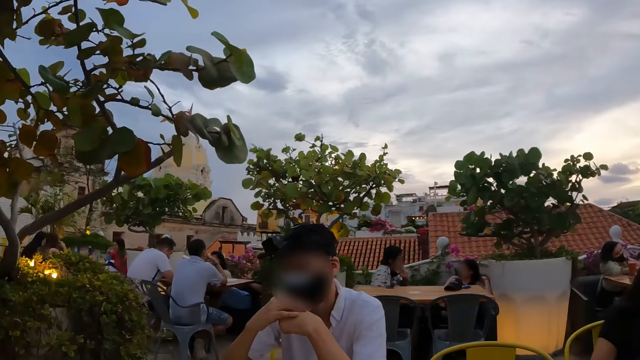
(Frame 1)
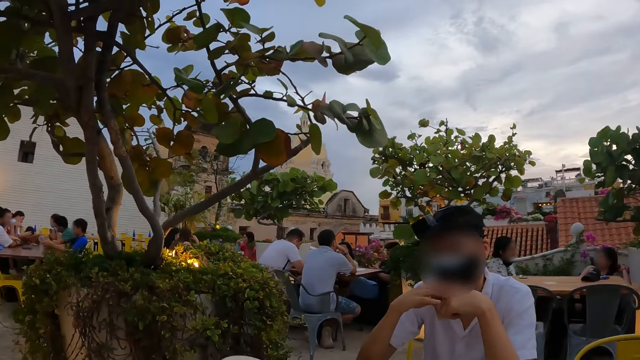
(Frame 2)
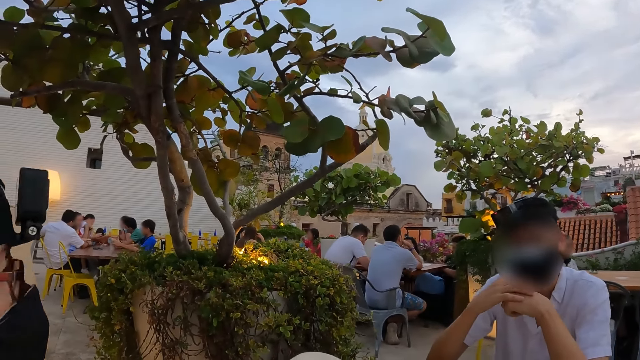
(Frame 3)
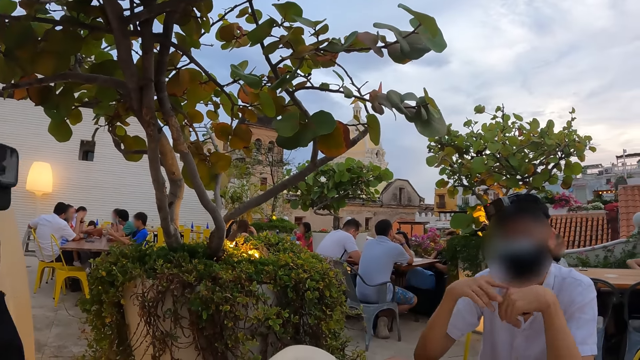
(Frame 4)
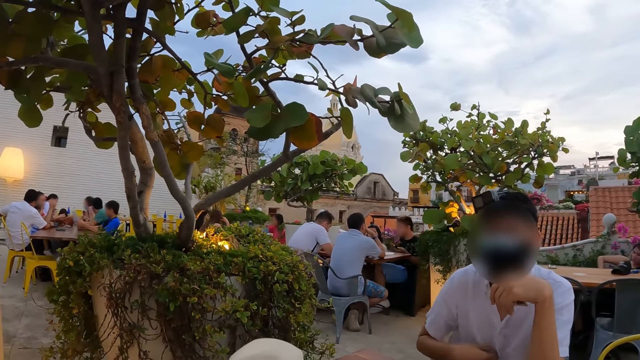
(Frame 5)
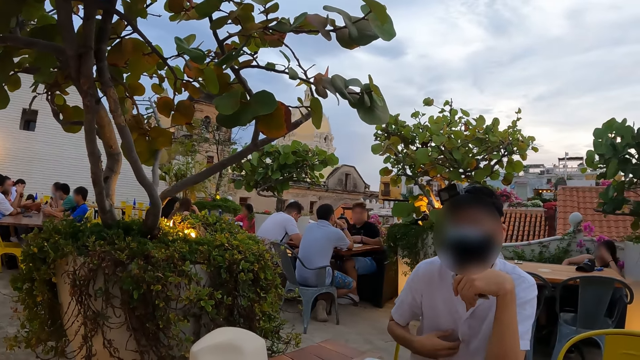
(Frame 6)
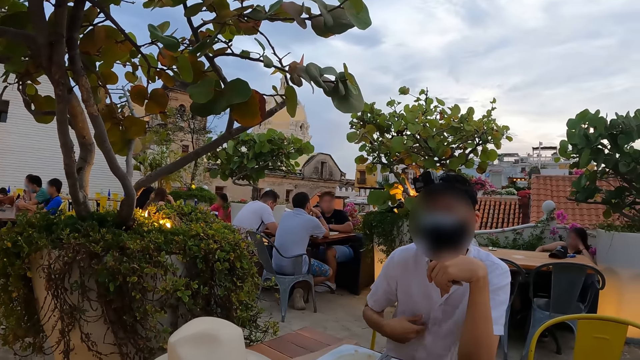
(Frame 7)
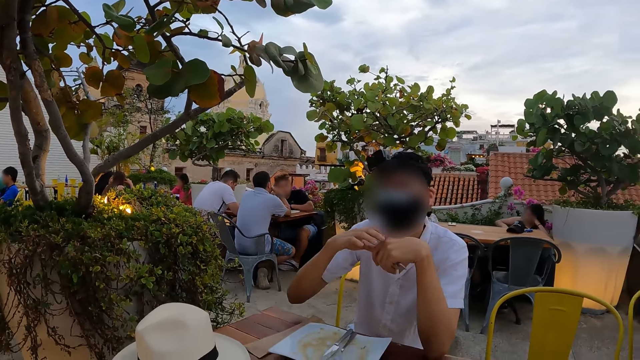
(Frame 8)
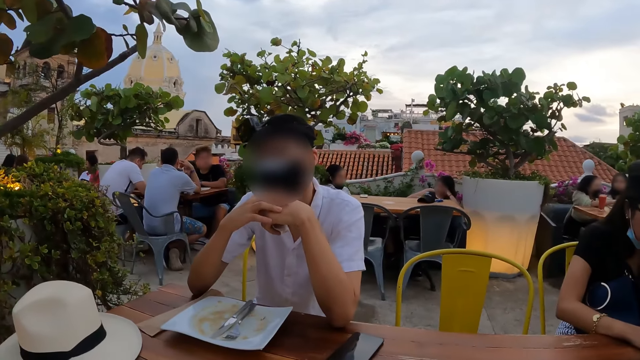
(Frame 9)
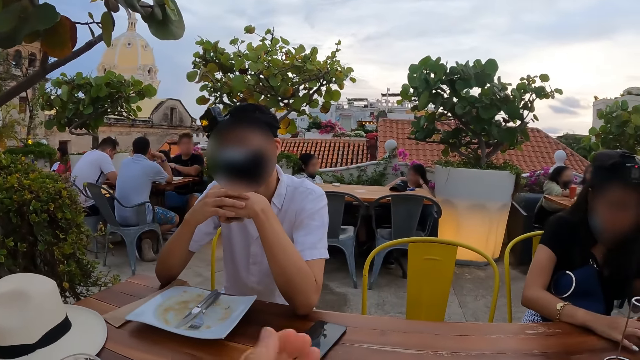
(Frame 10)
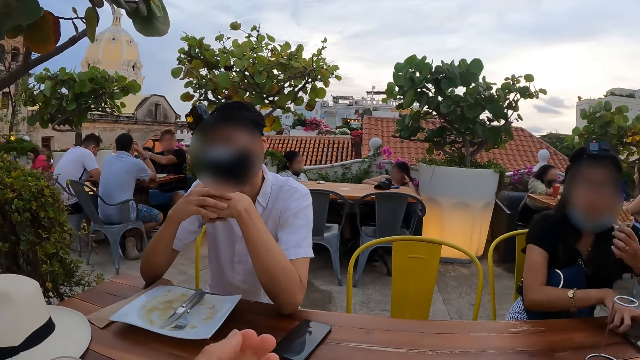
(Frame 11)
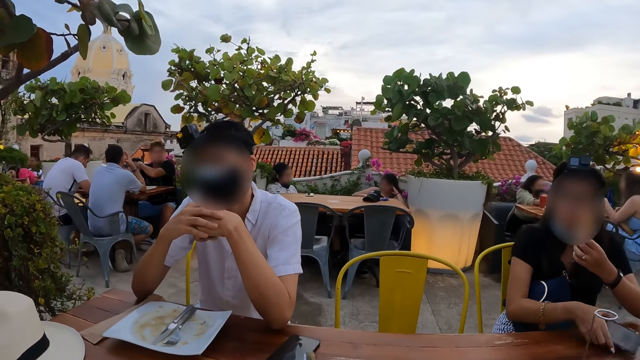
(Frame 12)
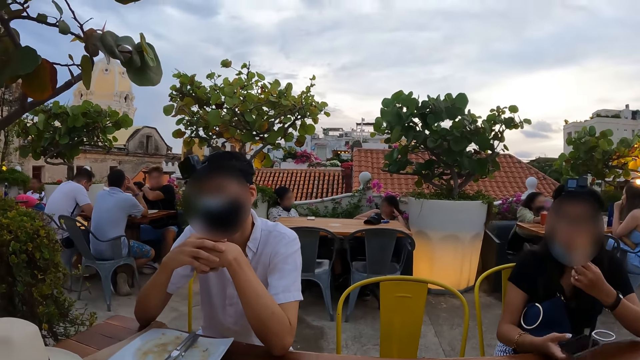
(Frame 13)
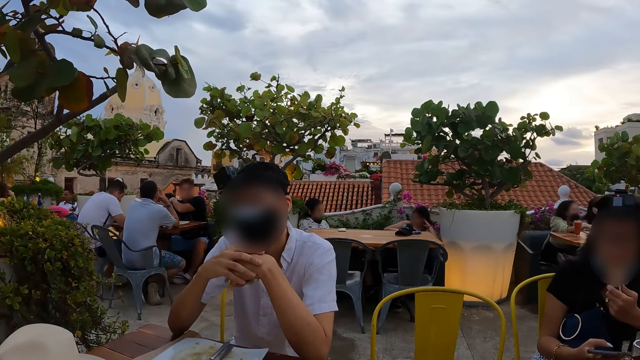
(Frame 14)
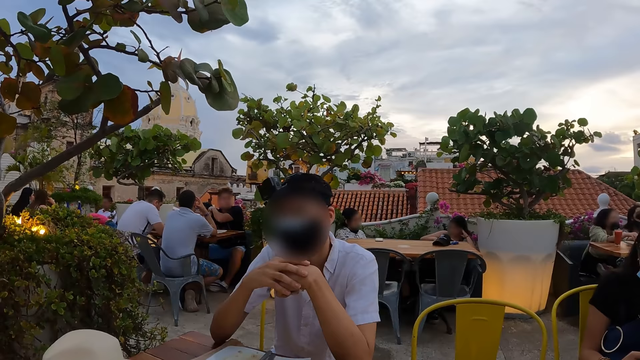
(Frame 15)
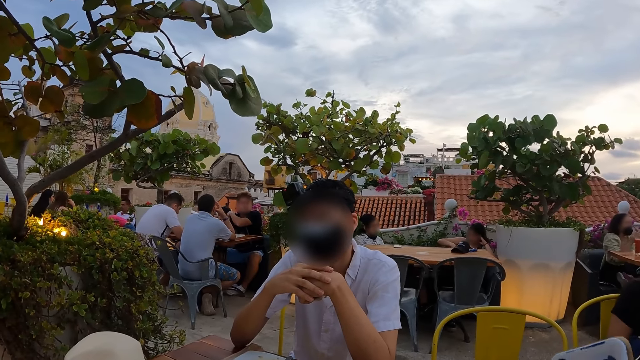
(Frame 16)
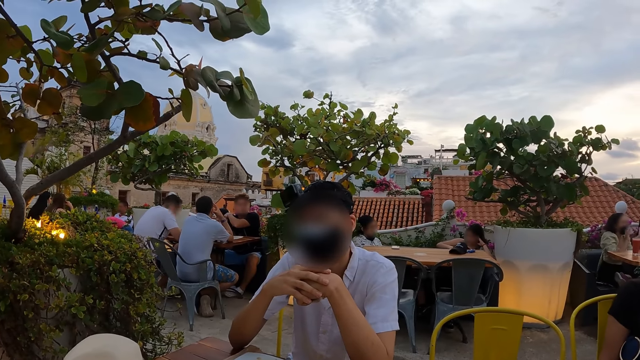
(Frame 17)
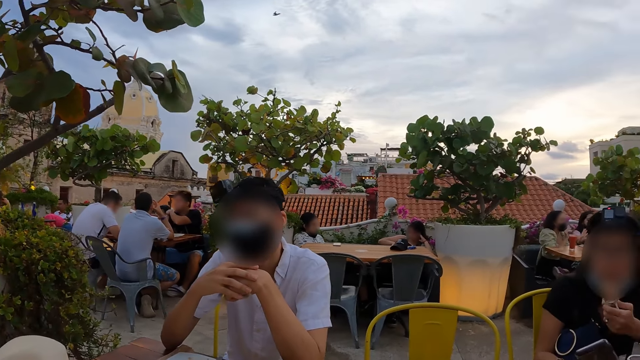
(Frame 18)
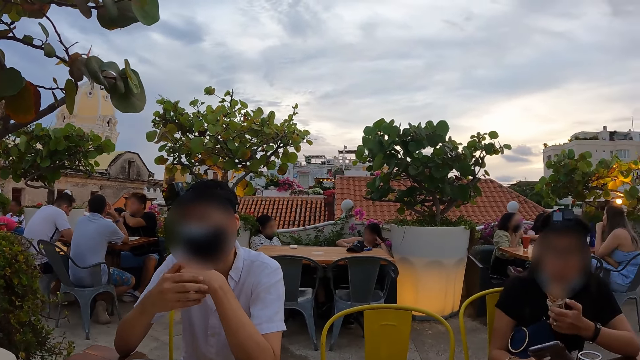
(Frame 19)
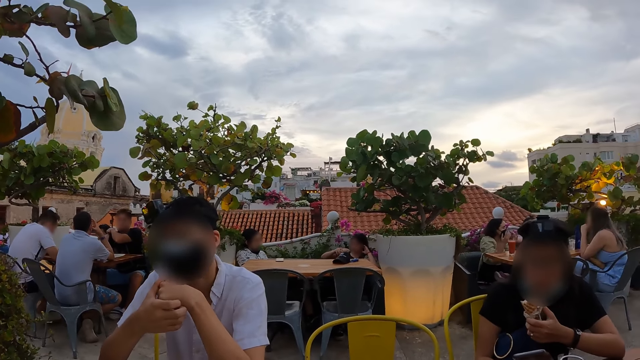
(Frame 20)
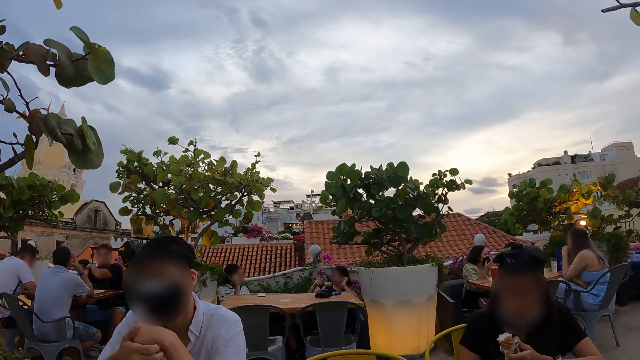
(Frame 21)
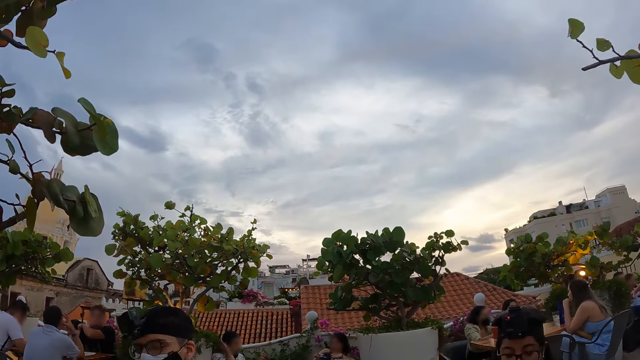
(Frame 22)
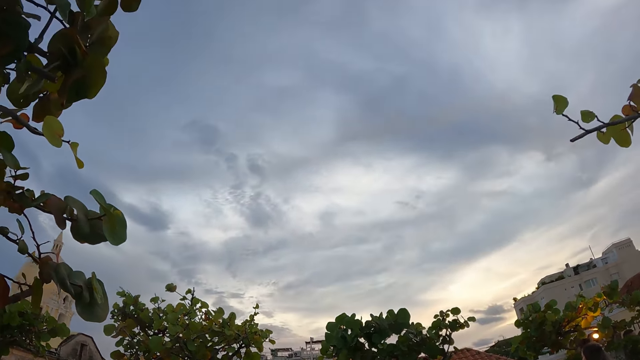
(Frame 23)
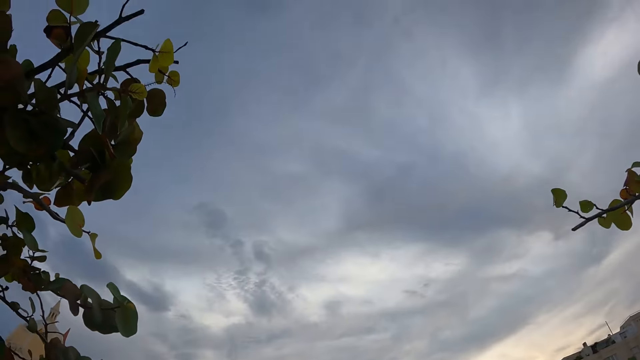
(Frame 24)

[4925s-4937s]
A person looks around, rubs the body and looks around. The camera wearer stares outside. They move the hand. Another person picks up the phone. The camera wearer looks around. The other person operates the phone. The camera wearer moves the phone. They look around.

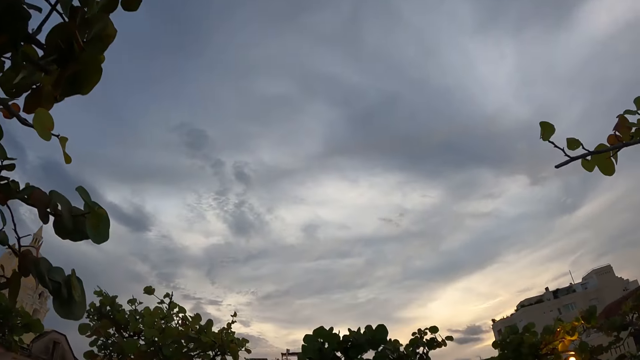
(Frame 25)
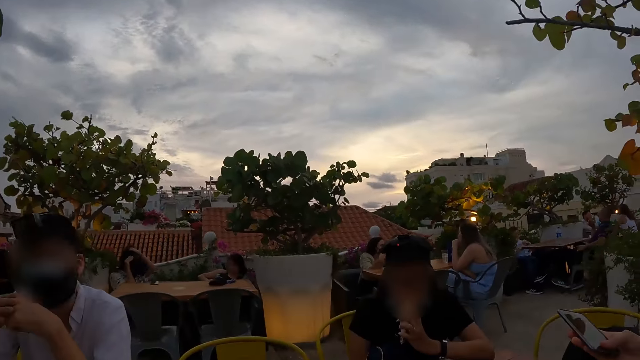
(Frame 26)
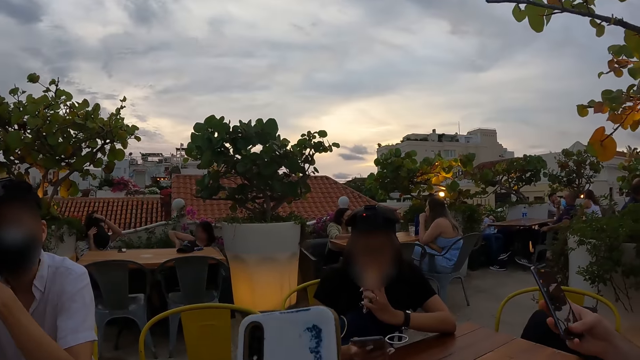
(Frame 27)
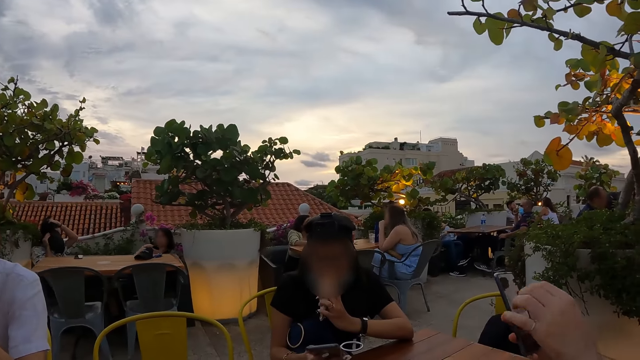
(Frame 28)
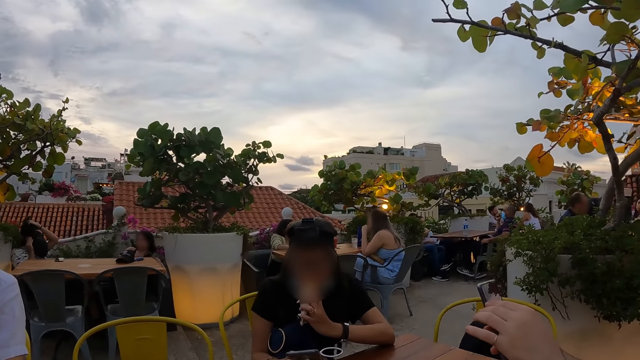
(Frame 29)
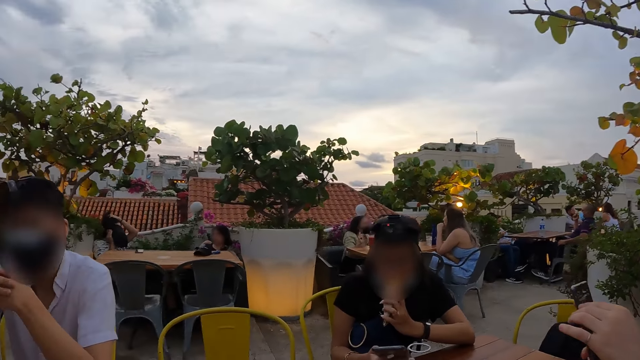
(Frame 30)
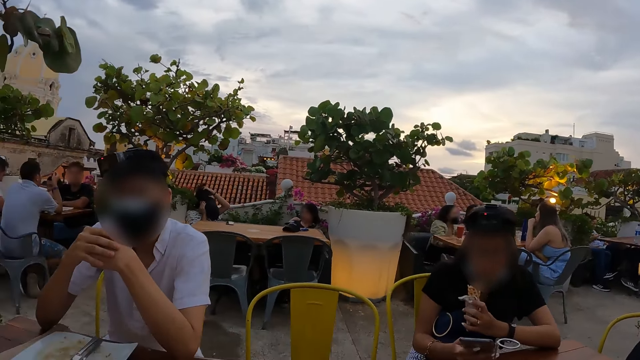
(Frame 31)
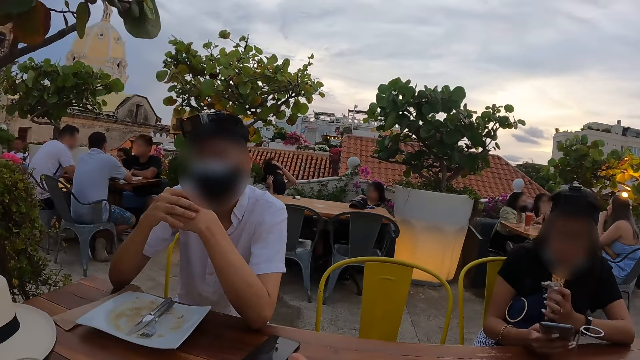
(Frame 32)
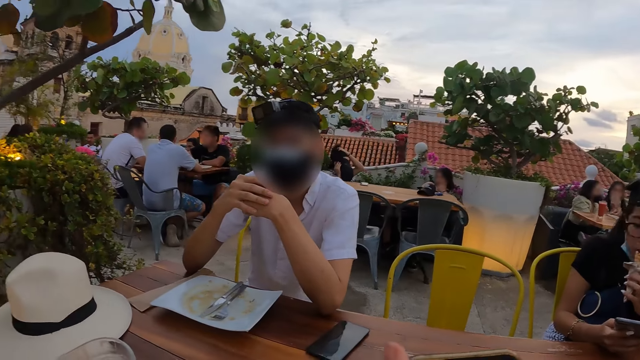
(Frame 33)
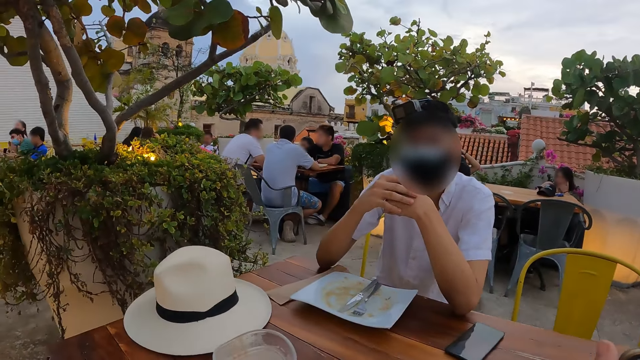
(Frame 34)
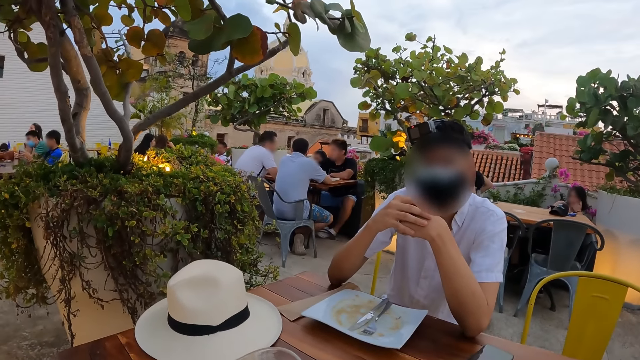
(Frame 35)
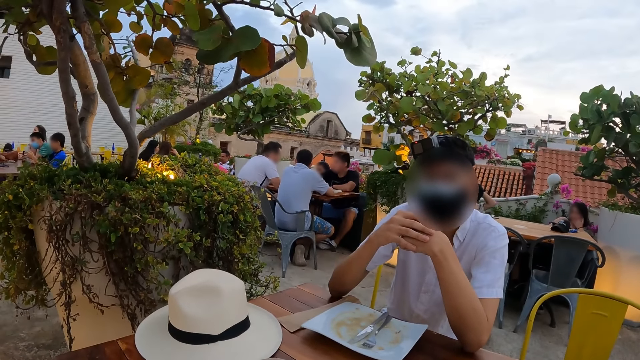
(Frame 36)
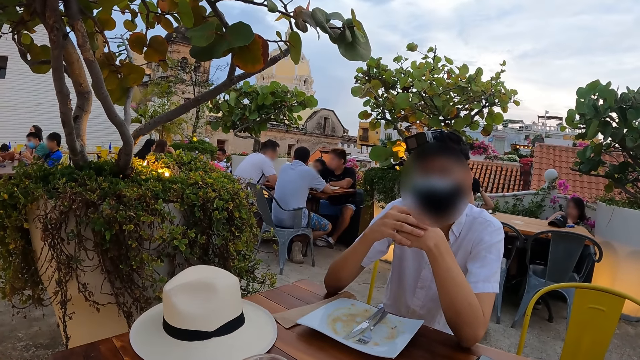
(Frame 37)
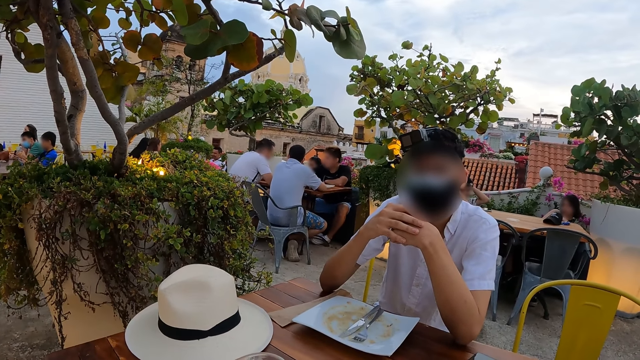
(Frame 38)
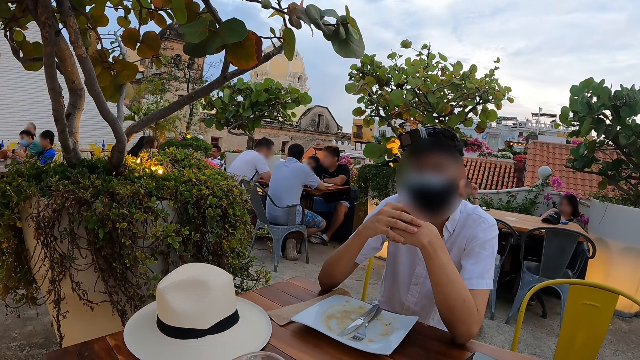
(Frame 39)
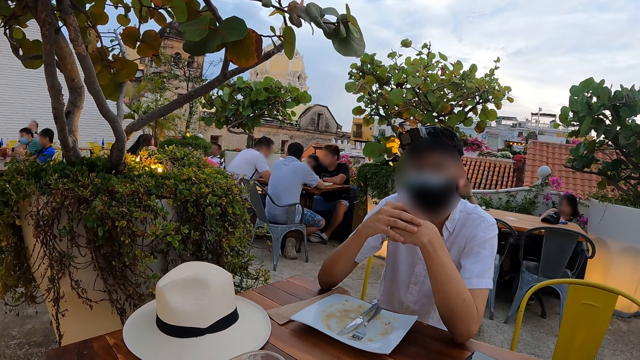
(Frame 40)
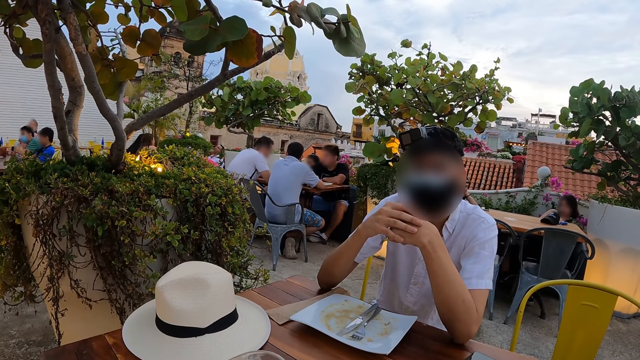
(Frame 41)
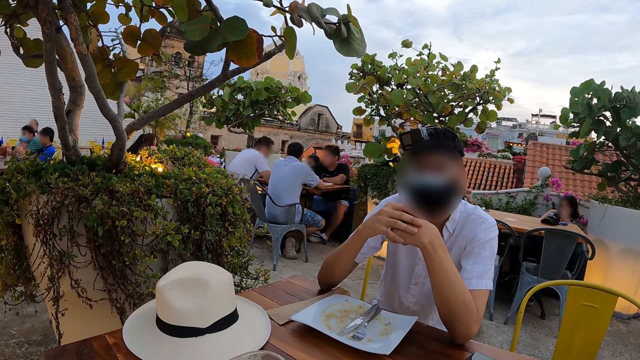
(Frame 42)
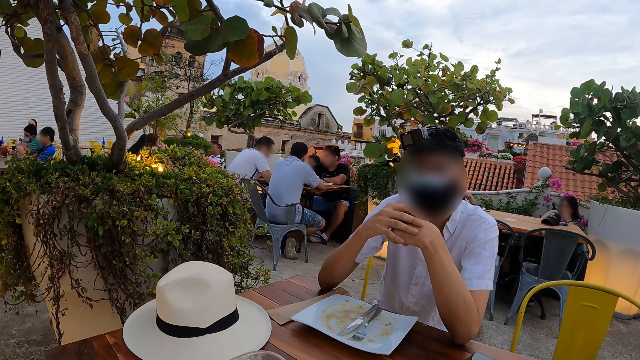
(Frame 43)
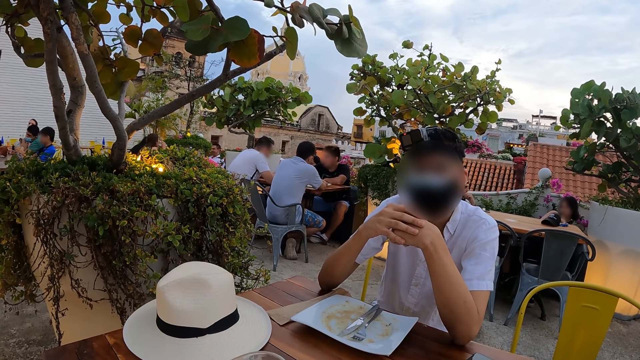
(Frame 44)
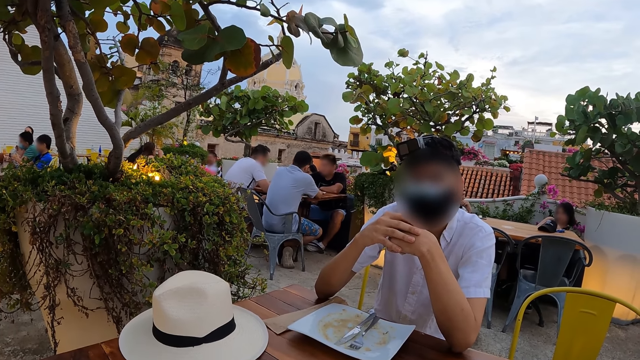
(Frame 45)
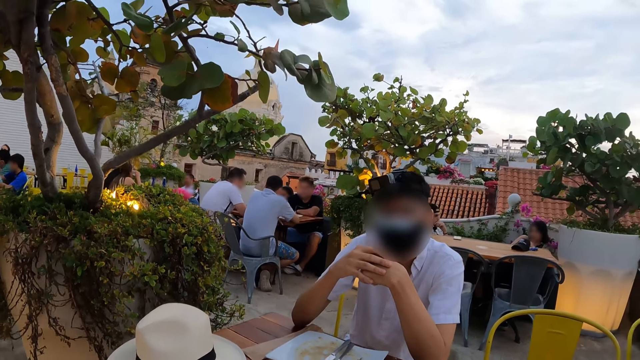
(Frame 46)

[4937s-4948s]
The camera wearer moves the phone. A person operates the mobile phone. The camera wearer looks around. They stare at another person. They stare outside.
